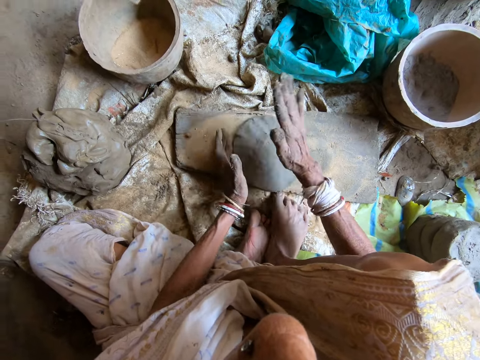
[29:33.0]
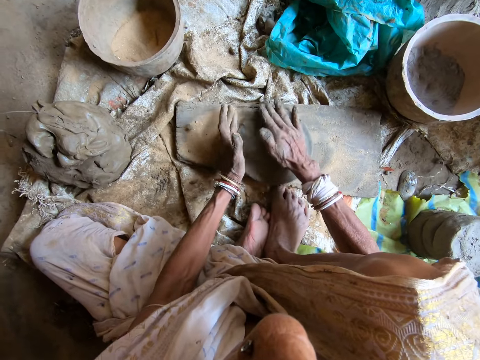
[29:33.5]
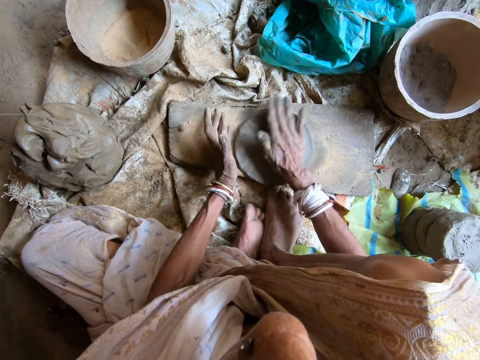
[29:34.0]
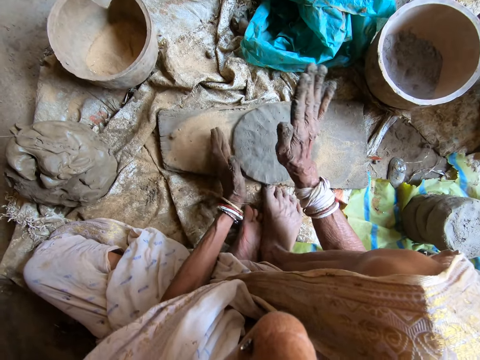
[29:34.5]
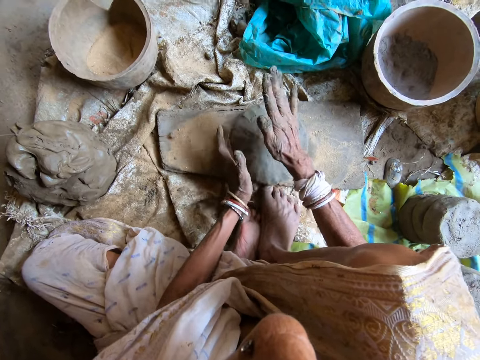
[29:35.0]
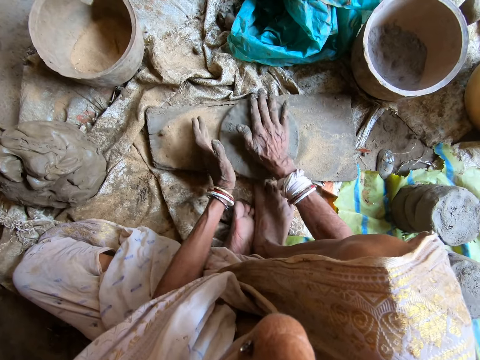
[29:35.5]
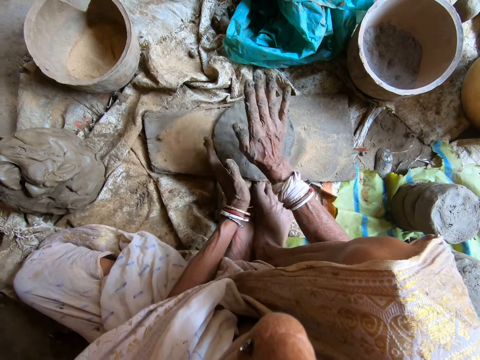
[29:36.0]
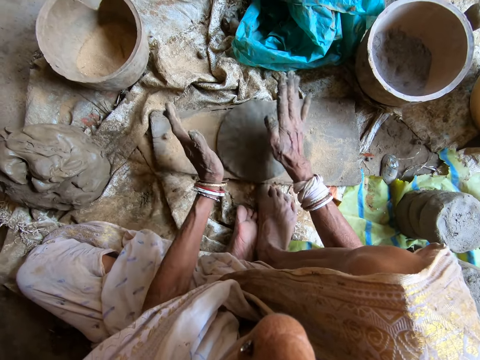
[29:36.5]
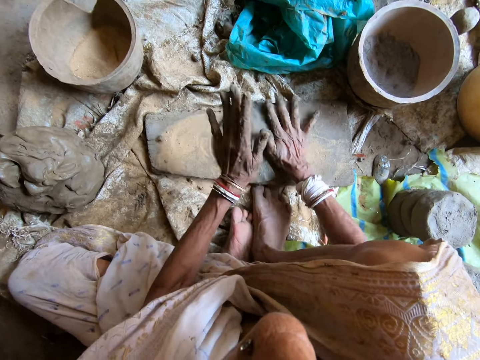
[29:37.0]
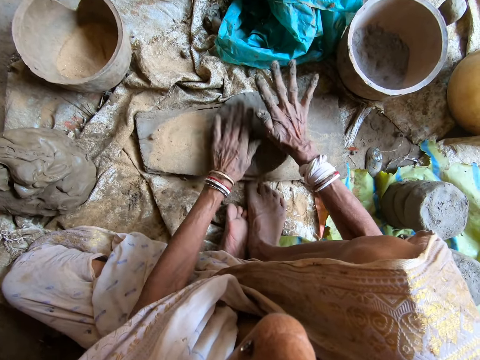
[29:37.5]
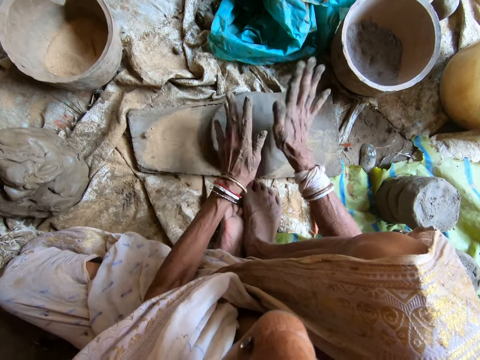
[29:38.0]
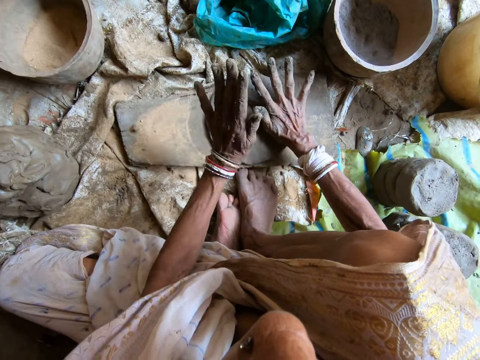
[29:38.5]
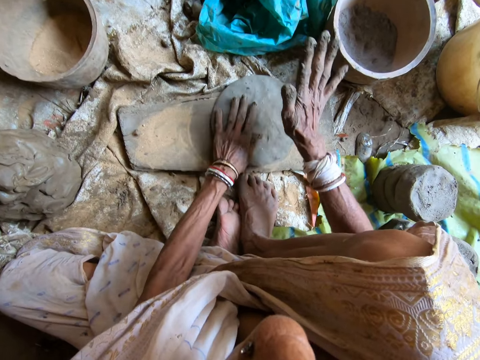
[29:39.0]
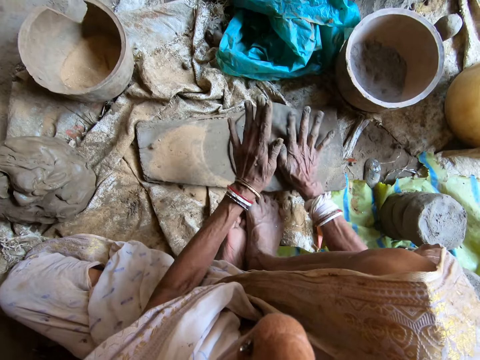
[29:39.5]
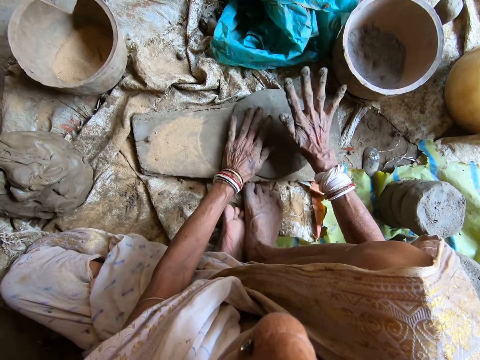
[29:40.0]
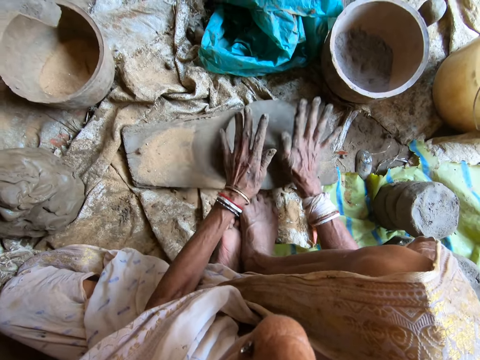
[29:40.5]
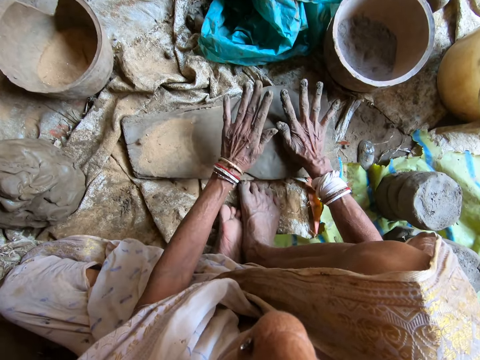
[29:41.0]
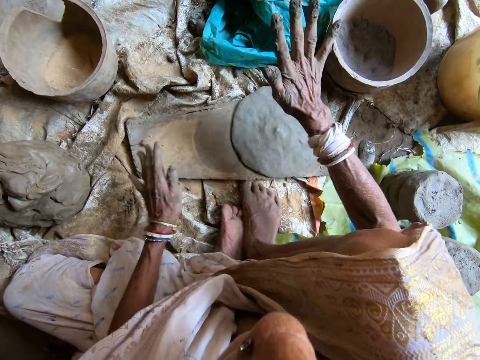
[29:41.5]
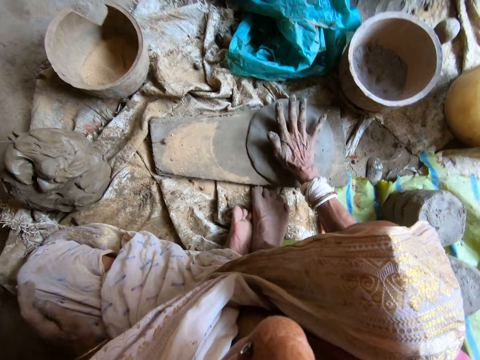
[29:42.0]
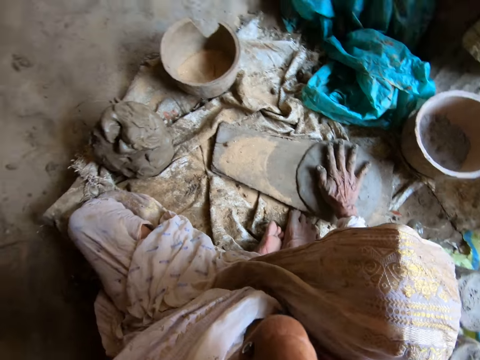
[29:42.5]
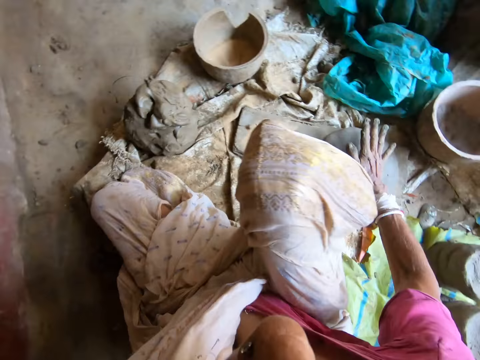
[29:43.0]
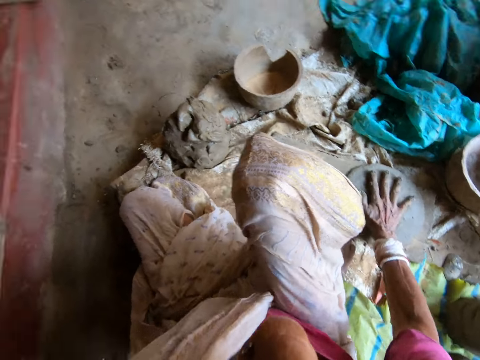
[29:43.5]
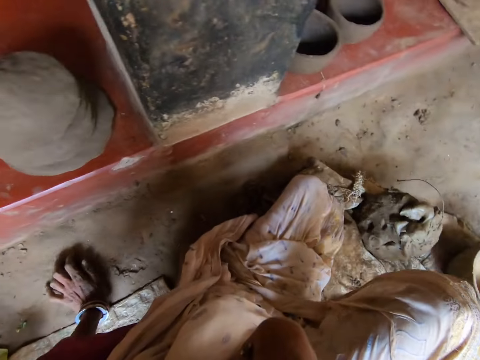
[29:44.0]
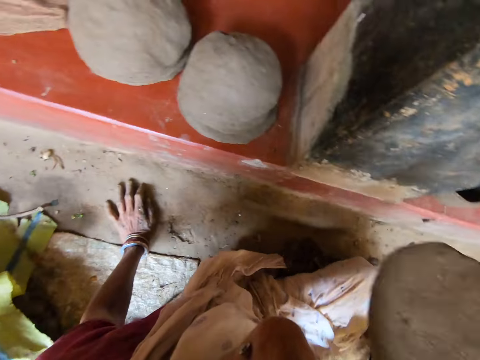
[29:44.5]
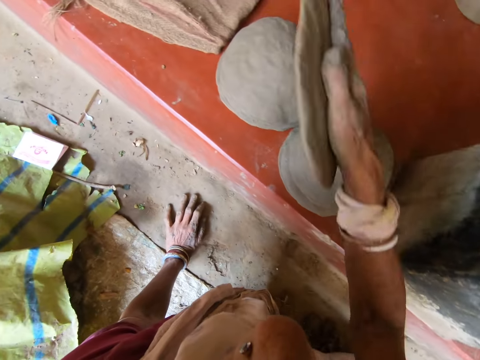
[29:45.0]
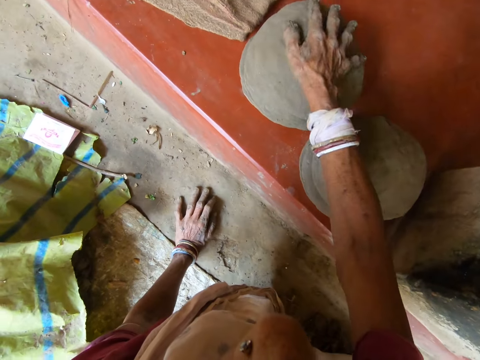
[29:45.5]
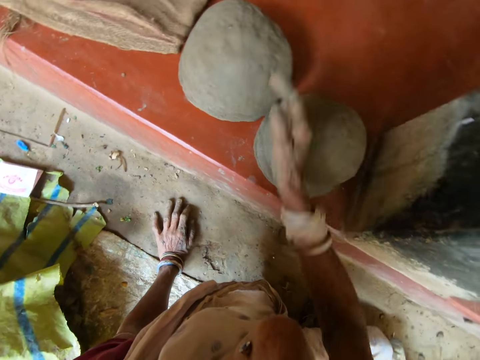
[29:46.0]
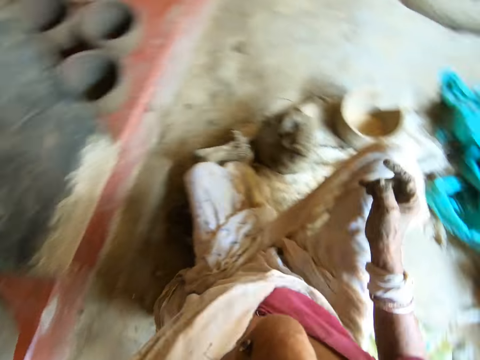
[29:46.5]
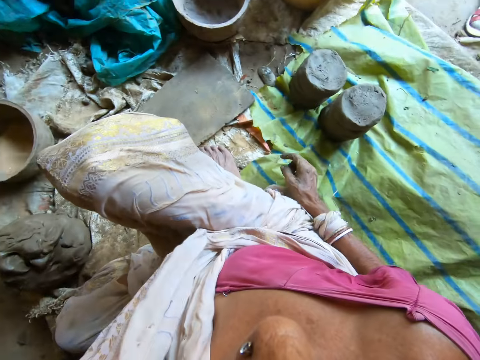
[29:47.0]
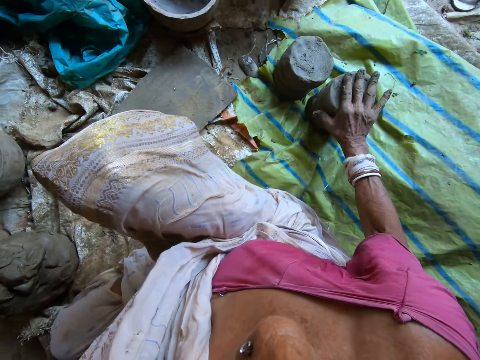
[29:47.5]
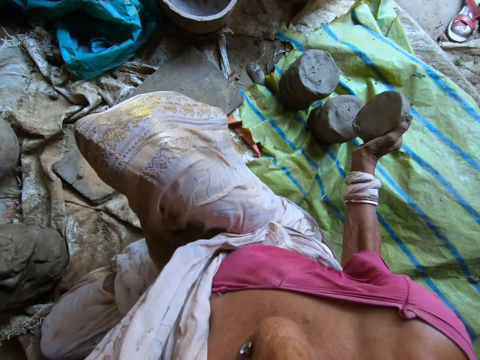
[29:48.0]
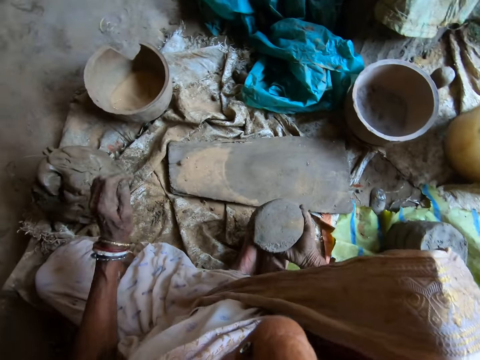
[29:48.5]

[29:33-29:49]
The camera wearer hits the clay mold on the wooden board with both hands. She hits the clay mold on the wooden board with her right hand. She picks up the clay mold with the right hand. She holds the clay mold in her right hand. She places the clay mold in her right hand on the stack of clay molds on the floor. She picks a clay lump from a stack of clay lumps on the floor with her right hand.

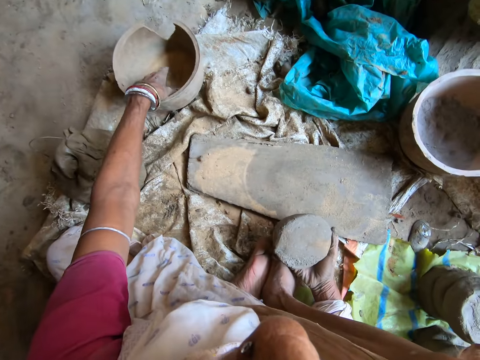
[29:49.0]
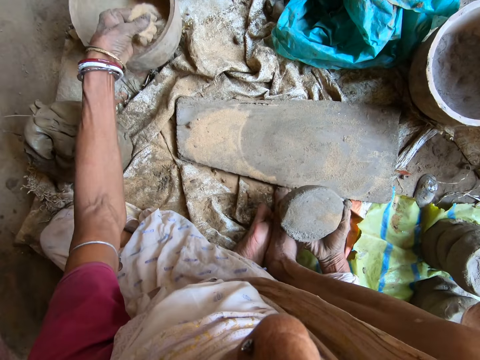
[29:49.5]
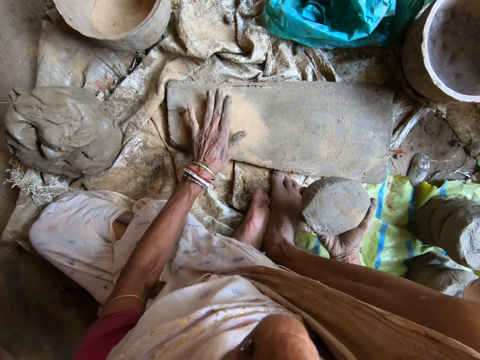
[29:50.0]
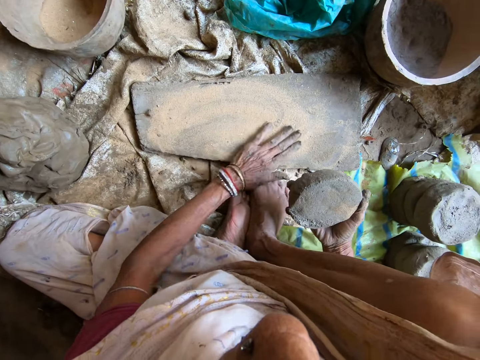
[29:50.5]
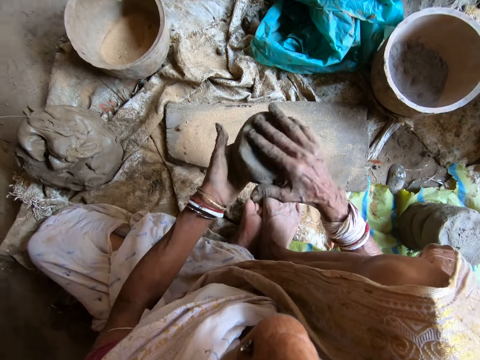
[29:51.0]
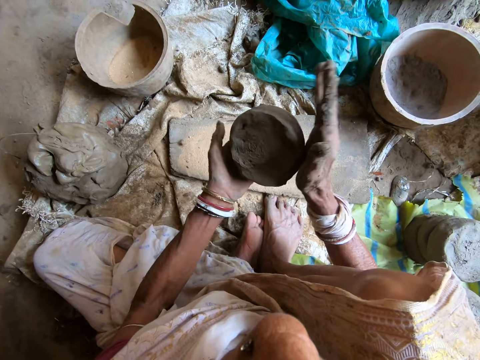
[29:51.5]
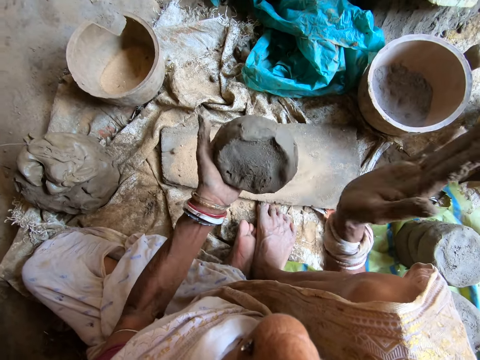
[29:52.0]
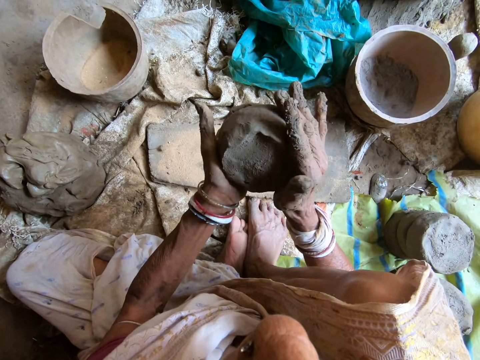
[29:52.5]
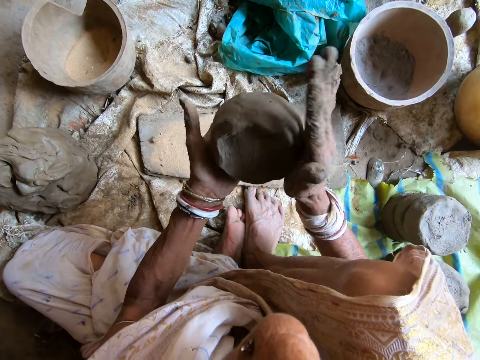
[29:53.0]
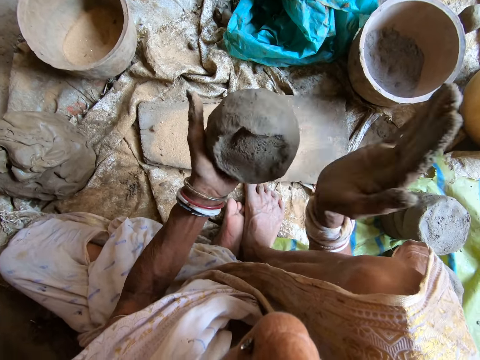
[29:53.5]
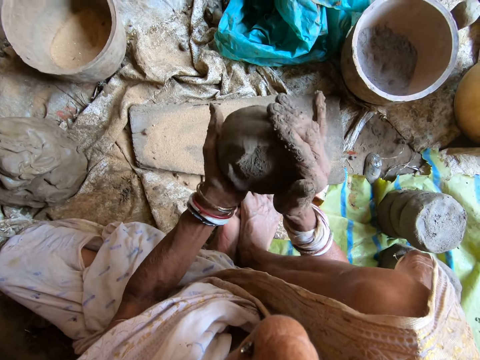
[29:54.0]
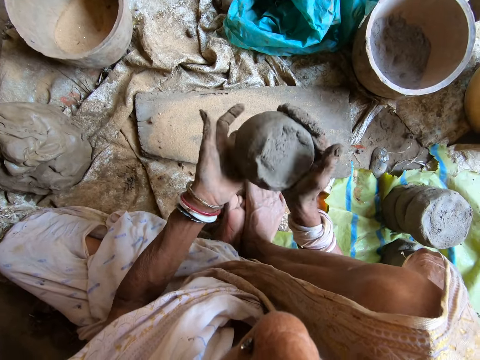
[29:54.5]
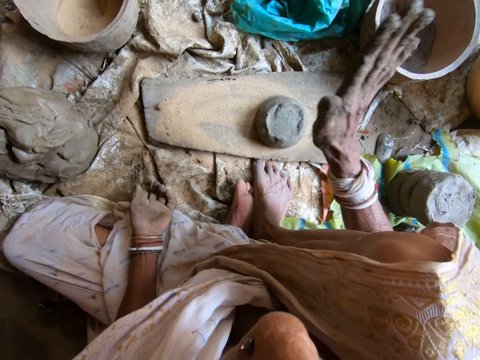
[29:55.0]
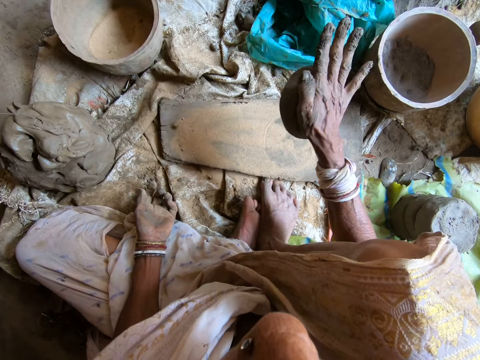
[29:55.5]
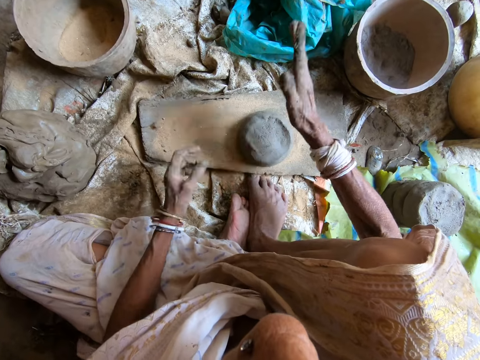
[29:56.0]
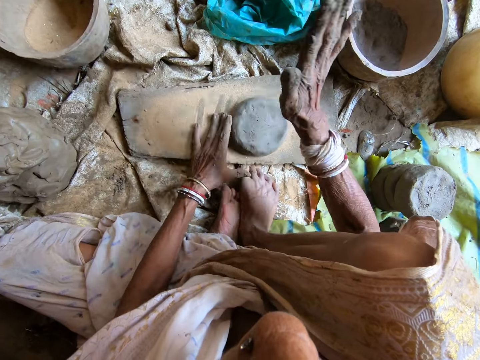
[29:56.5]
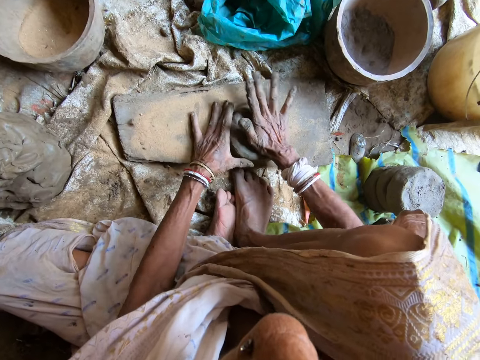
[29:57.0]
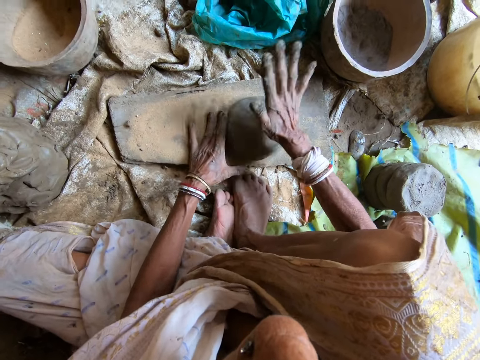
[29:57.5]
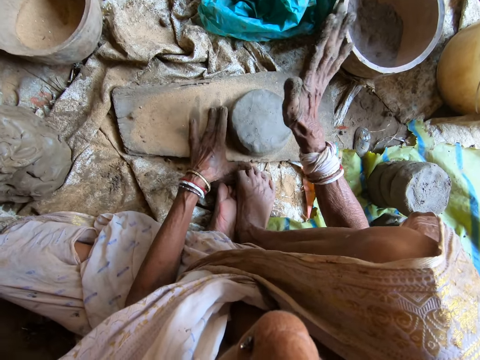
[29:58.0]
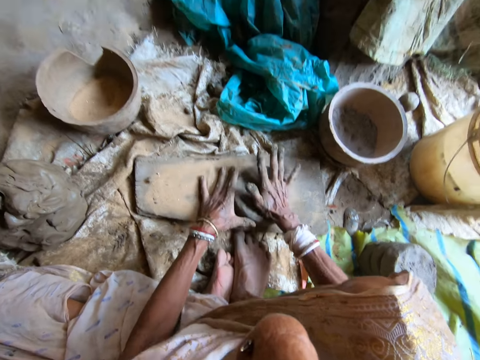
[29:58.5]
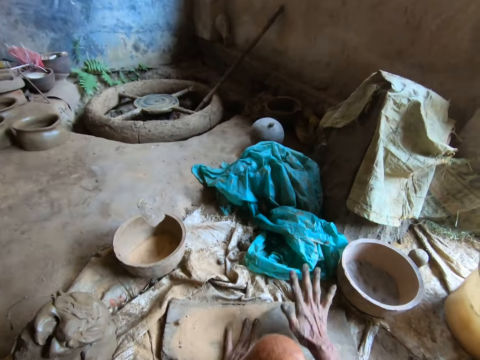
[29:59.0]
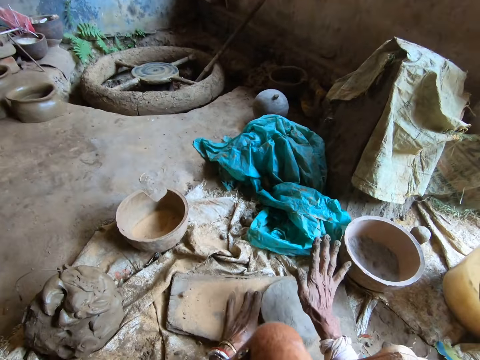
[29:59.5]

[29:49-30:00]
The camera wearer takes some sand from the bucket with her left hand. She drops the sand in her left hand on the wooden board and spreads the sand on the wooden board with her left hand. She passes the clay lump from her right hand to her left hand. She hits the clay lump in her left hand with her right hand. She passes the clay lump from her left hand to her right hand. She drops the clay lump in her right hand on the wooden board. She hits the clay lump on the wooden board with her right hand. She turns the clay lump on the wooden board with her left hand. She hits the clay lump on the wooden board into a clay mold with her right hand. She looks around the work station.
